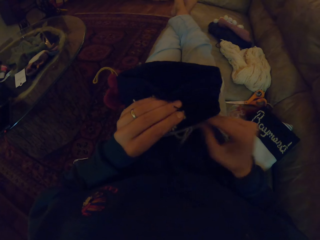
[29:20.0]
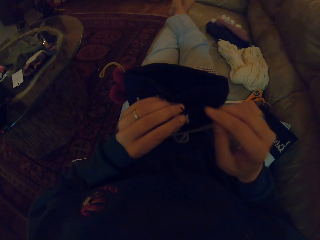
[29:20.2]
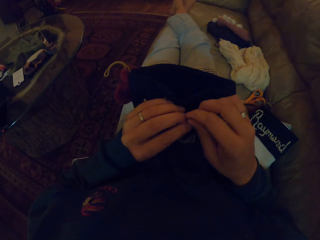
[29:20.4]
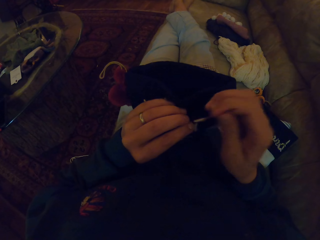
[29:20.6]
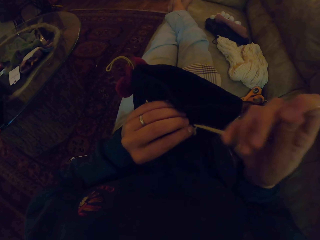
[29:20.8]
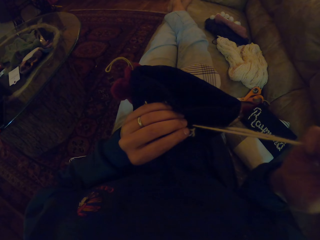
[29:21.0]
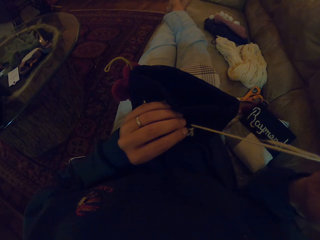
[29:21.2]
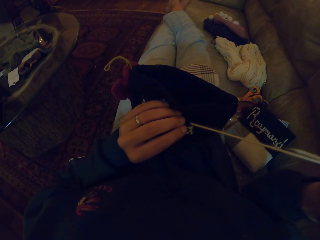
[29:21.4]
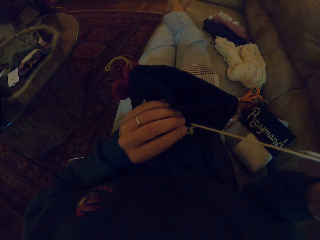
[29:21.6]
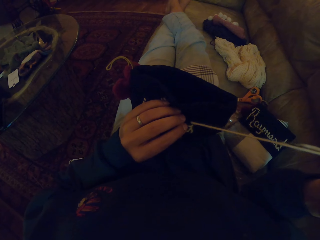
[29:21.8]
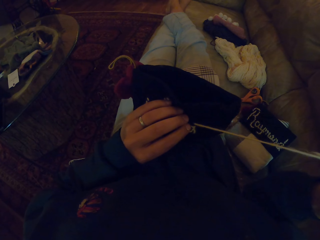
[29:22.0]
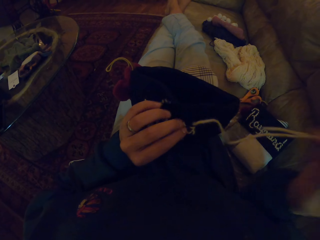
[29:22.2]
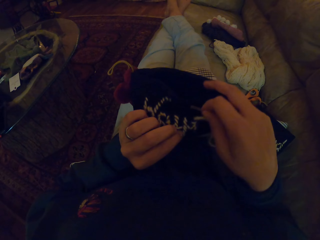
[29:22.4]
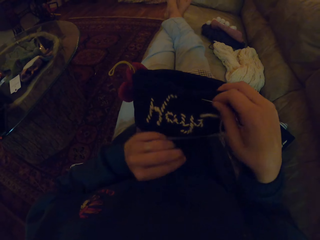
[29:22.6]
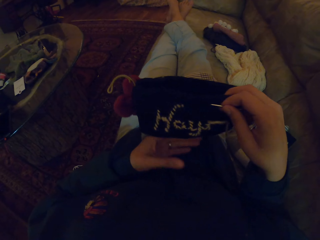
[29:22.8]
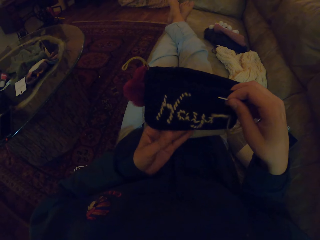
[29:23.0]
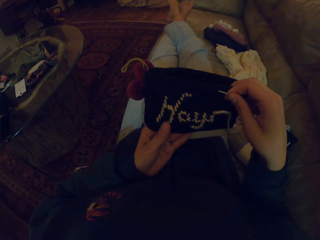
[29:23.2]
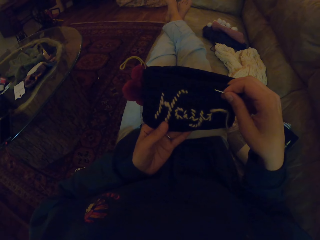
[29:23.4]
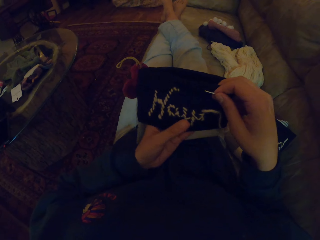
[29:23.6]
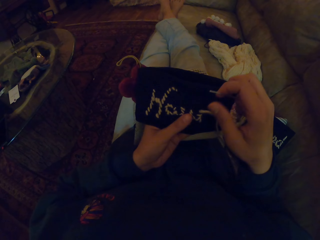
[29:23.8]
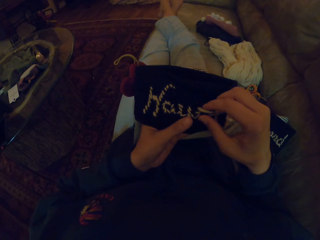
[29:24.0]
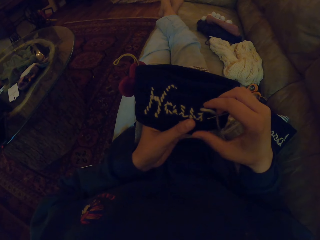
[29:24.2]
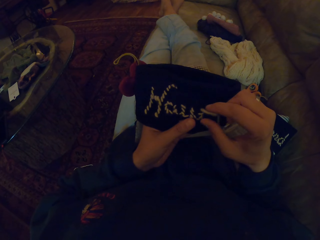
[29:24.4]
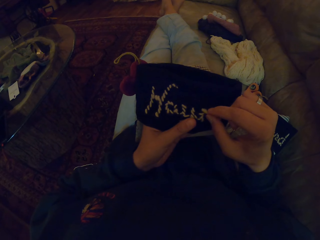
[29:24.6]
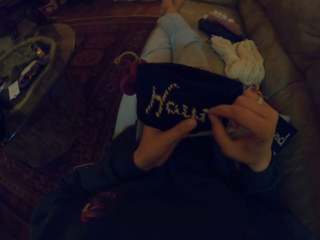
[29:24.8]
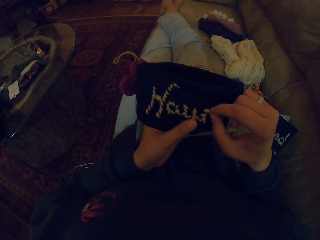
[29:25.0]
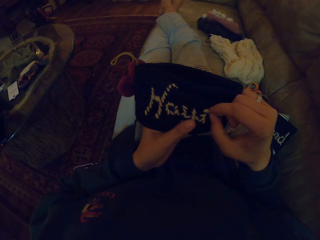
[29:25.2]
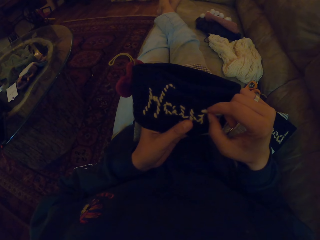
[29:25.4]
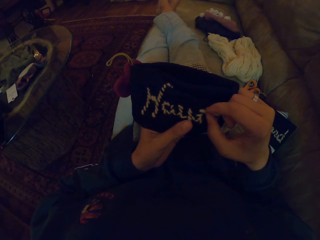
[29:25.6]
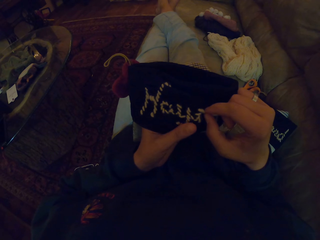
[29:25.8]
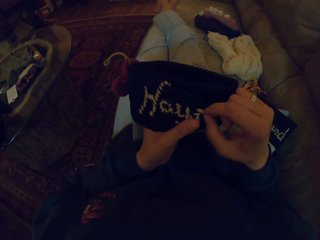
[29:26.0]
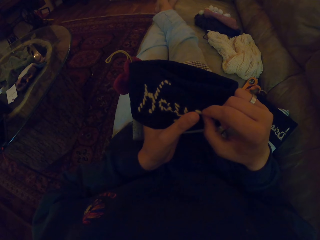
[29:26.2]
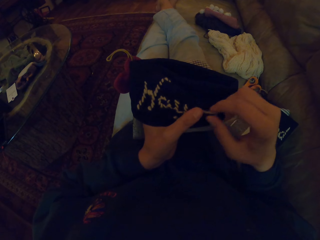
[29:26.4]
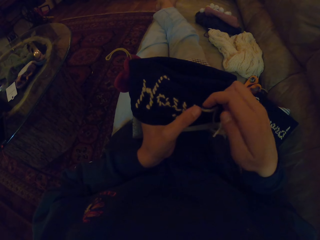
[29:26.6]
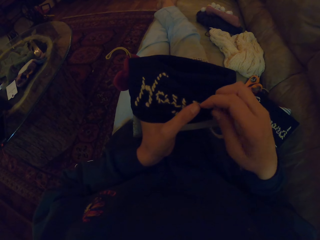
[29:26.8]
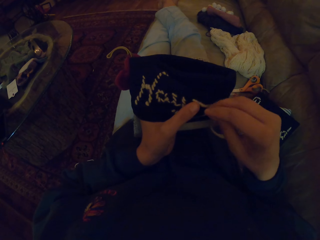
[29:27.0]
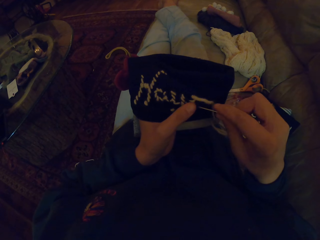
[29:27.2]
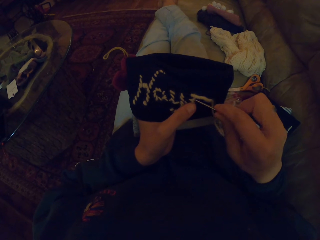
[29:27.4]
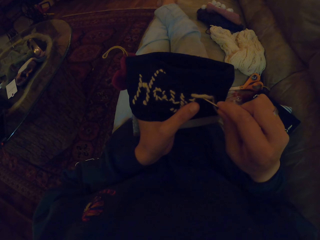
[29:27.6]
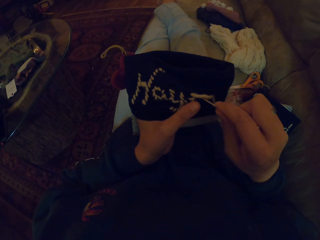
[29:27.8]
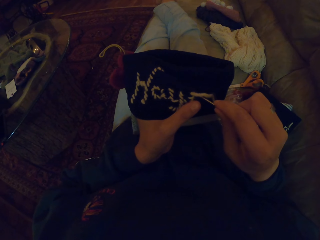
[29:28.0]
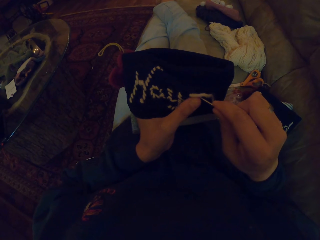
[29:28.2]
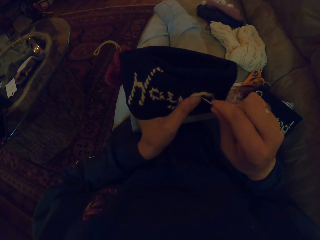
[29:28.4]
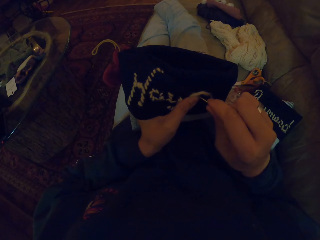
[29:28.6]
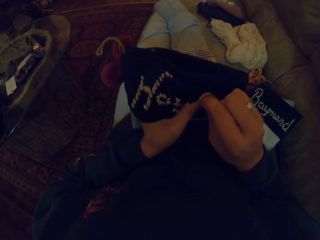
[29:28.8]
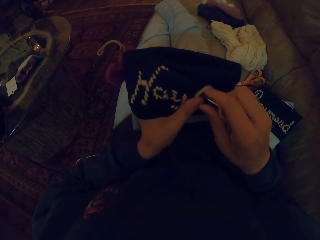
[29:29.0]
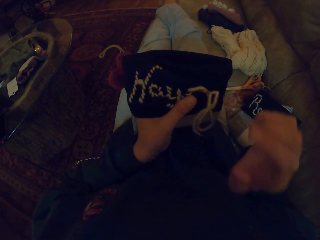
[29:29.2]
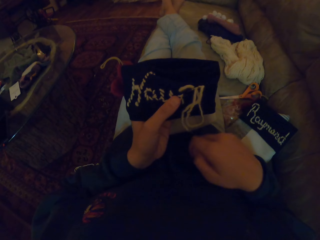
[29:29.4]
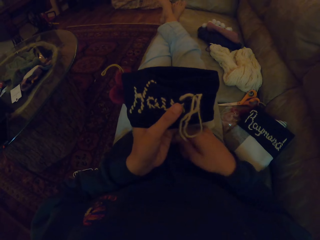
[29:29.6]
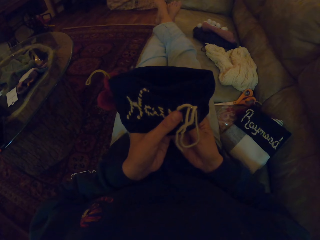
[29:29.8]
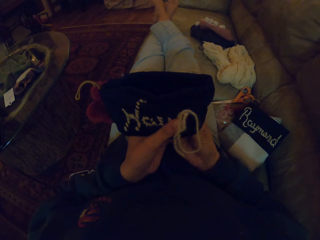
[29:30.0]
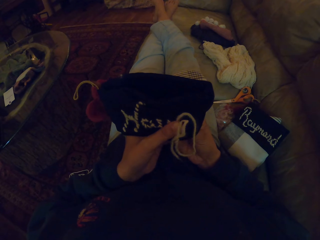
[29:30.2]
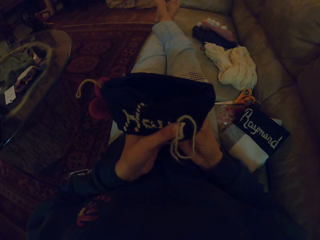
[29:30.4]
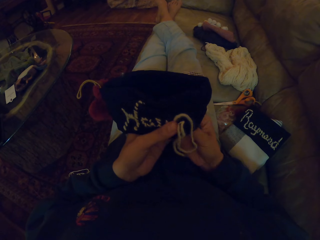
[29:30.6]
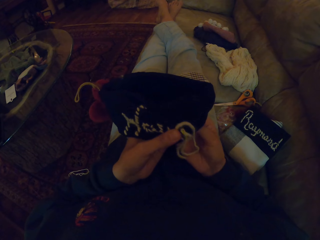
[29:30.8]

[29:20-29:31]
The camera wearer adjusts a thread. They knit a cloth with a needle.

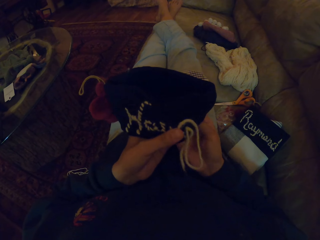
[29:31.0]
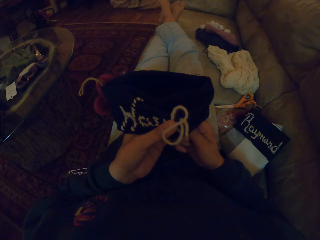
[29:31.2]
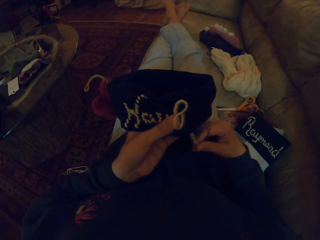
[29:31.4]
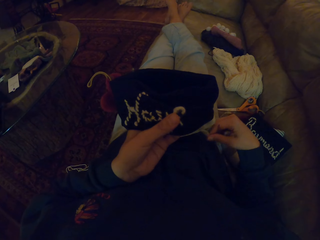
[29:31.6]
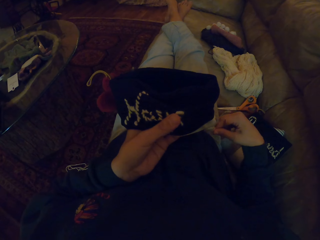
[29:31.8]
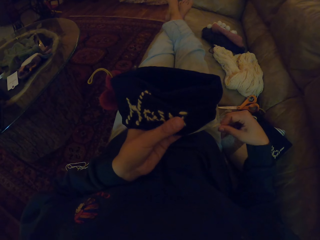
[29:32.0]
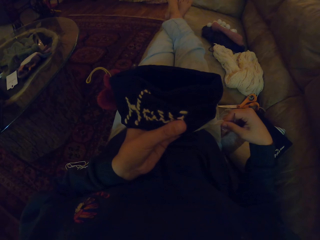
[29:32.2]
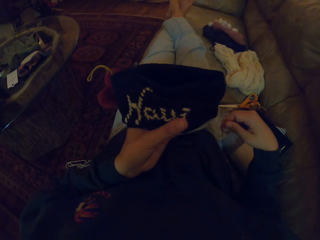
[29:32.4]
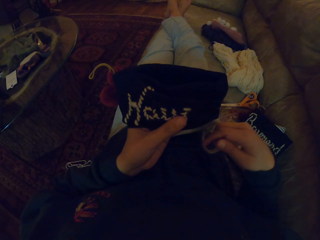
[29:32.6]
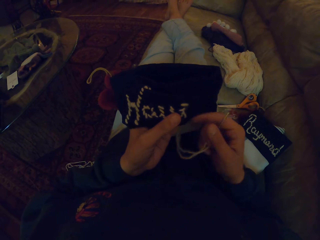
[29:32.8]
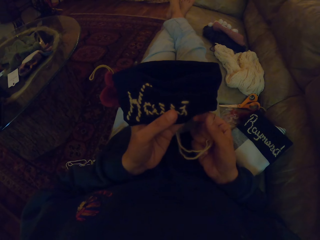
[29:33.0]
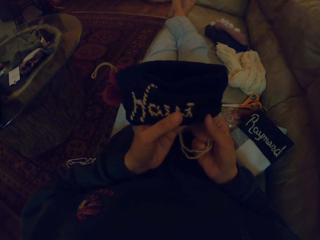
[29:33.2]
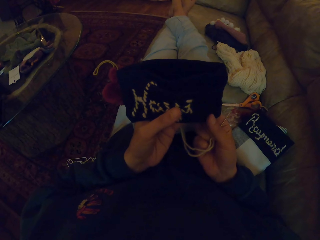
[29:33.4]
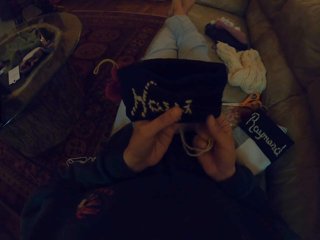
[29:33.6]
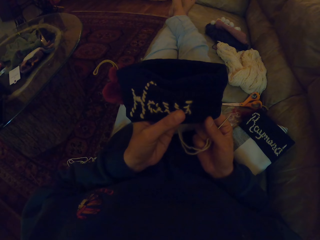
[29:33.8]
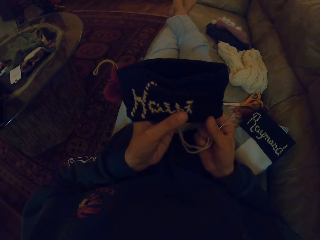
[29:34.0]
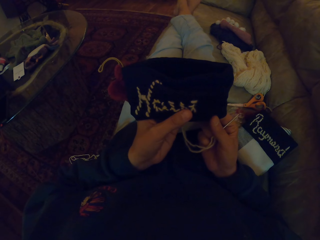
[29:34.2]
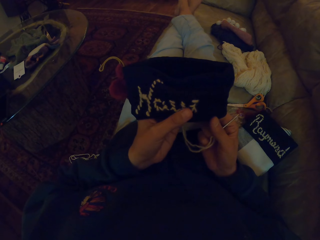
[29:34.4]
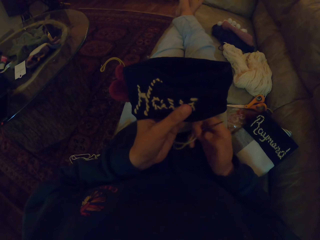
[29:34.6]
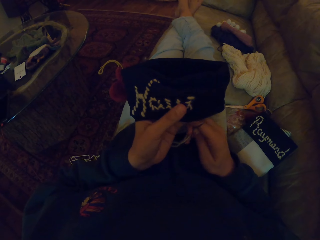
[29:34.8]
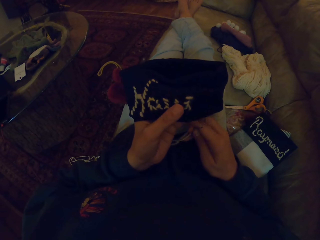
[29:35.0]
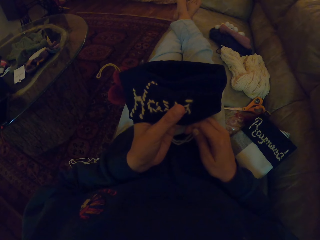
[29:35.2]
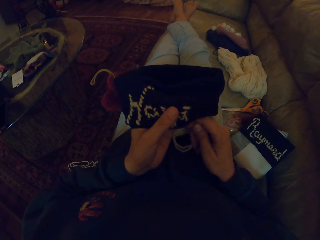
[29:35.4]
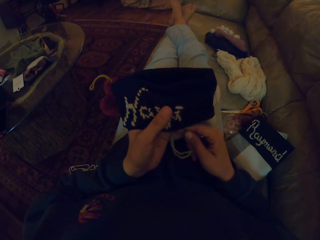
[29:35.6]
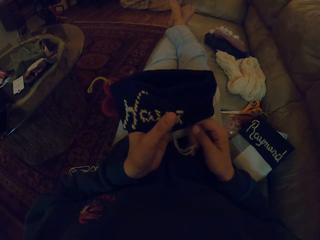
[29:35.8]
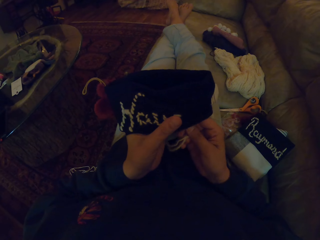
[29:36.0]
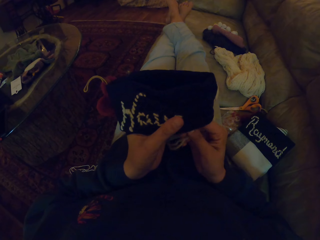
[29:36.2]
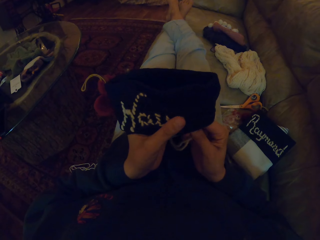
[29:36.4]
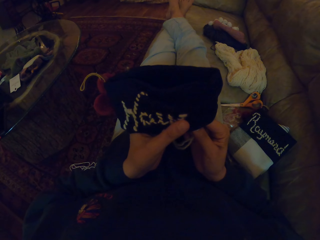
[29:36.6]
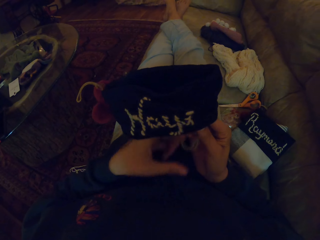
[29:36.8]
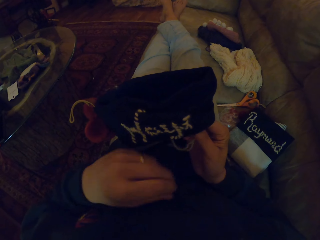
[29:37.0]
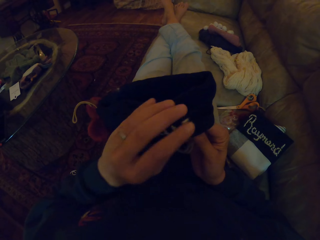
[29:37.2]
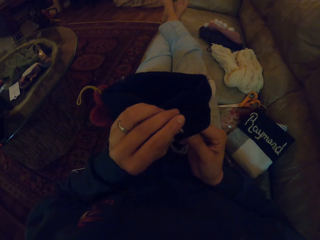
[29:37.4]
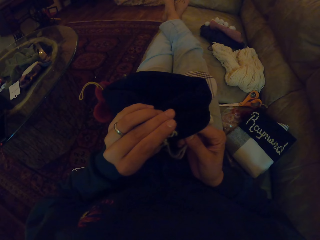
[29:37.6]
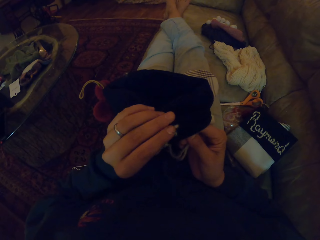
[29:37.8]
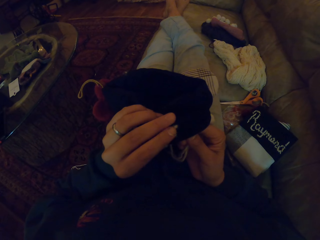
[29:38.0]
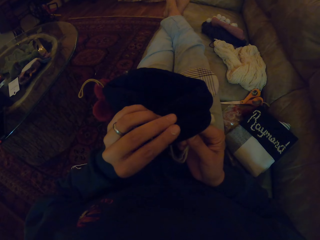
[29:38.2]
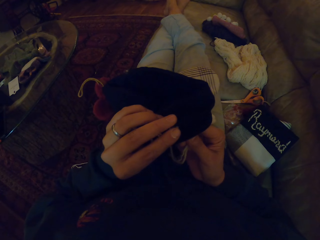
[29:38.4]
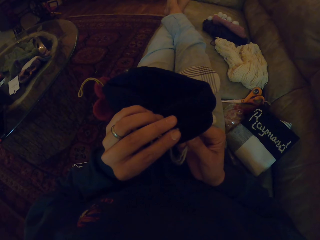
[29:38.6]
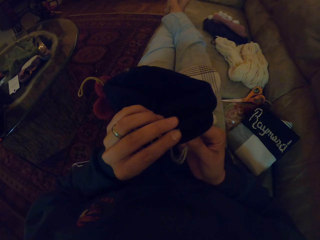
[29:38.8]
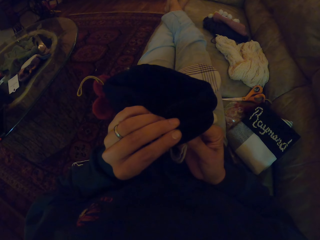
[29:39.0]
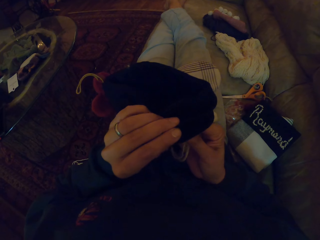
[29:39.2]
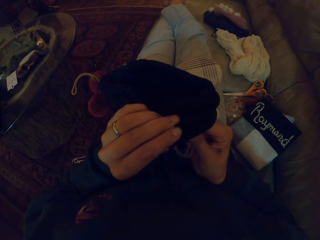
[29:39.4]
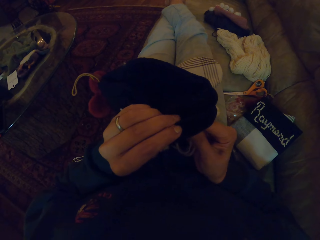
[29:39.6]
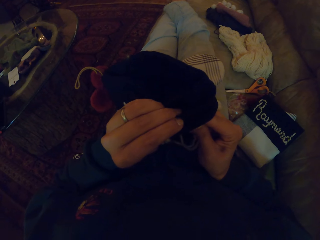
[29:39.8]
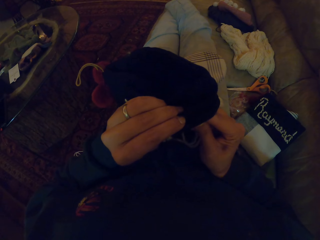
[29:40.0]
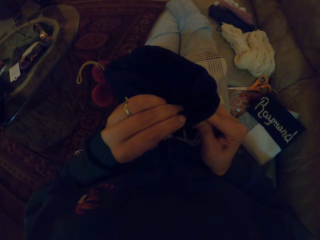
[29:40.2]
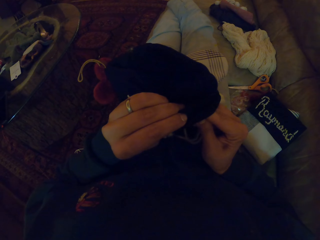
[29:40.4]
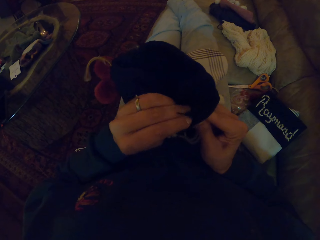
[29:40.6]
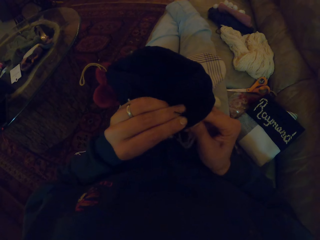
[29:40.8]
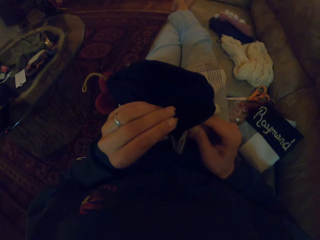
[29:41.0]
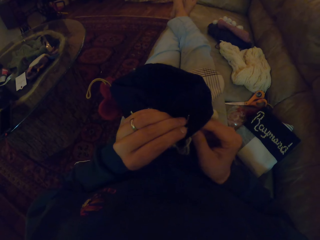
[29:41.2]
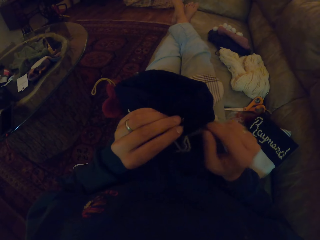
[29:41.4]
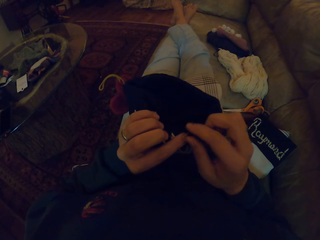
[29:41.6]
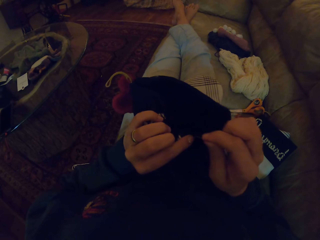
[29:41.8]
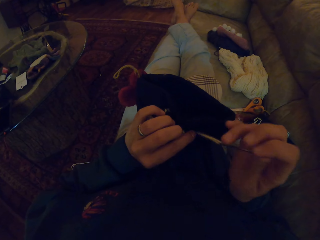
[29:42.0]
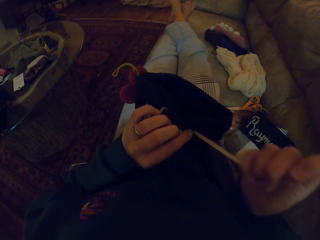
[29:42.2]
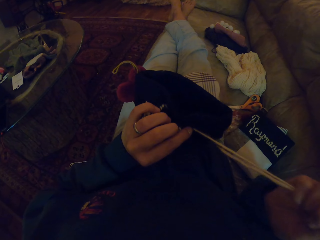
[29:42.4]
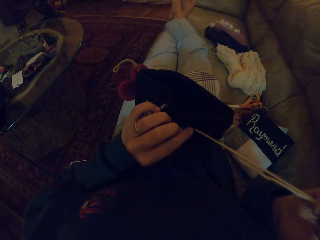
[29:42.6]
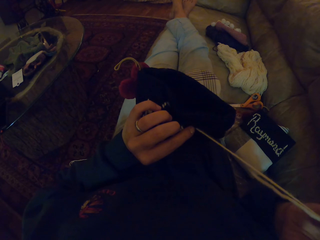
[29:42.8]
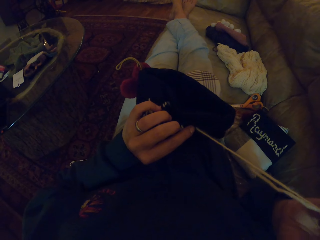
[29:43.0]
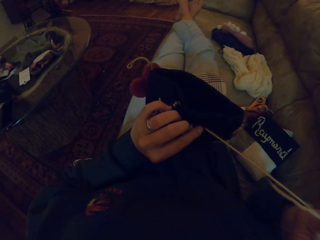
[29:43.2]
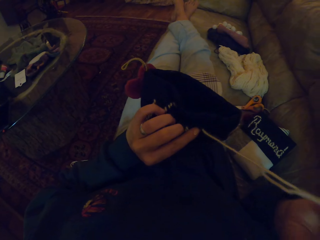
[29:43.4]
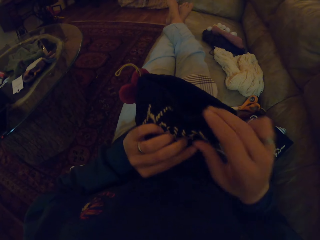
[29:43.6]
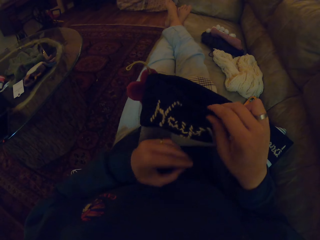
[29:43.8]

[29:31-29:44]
The camera wearer adjusts a thread. They hold a cloth. They knit the cloth with a needle. They adjust the thread.
